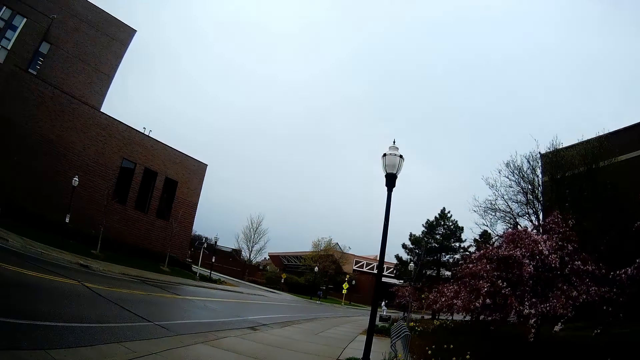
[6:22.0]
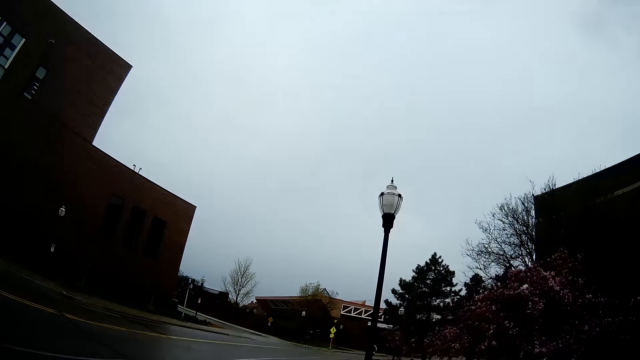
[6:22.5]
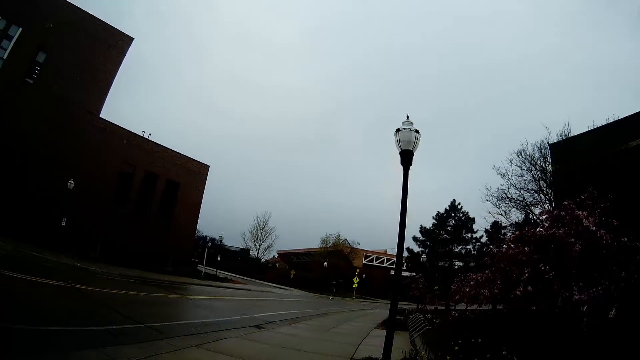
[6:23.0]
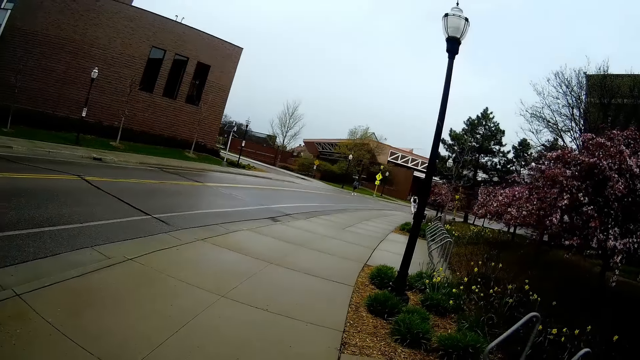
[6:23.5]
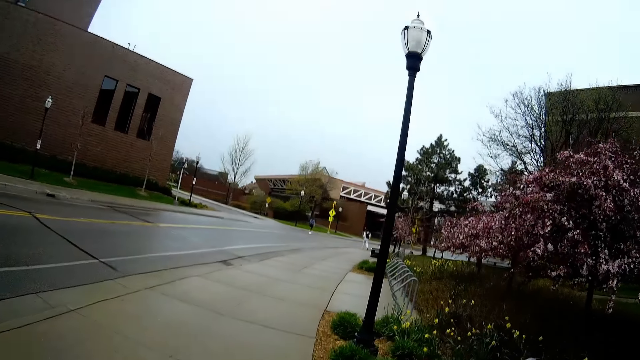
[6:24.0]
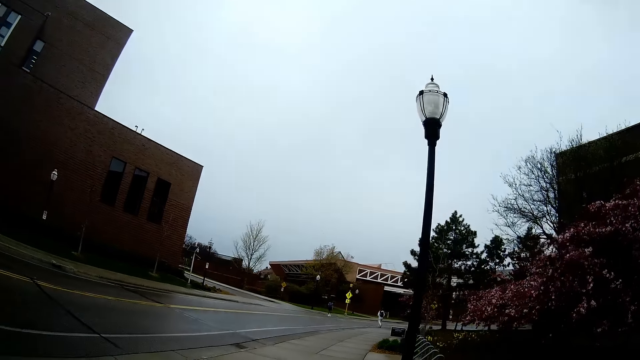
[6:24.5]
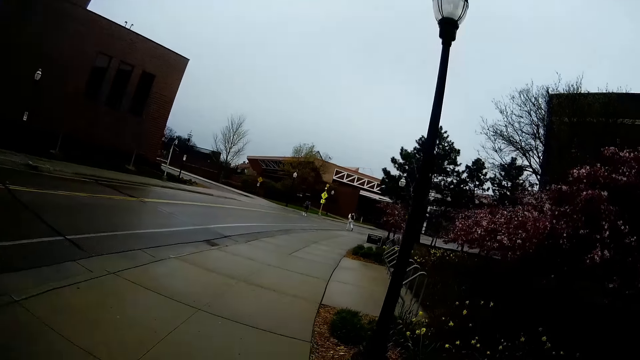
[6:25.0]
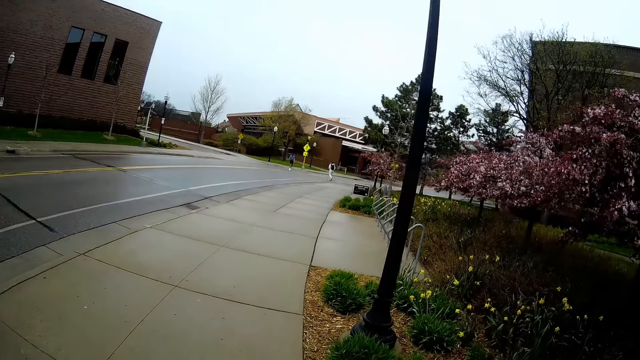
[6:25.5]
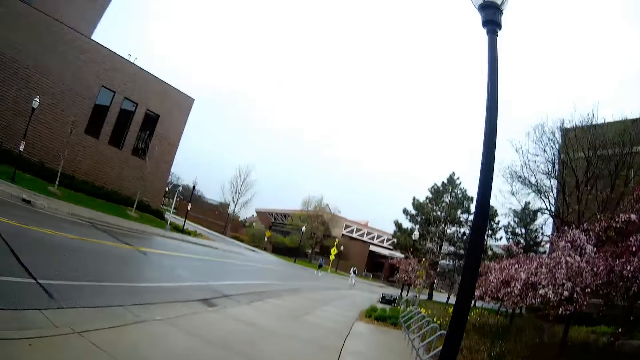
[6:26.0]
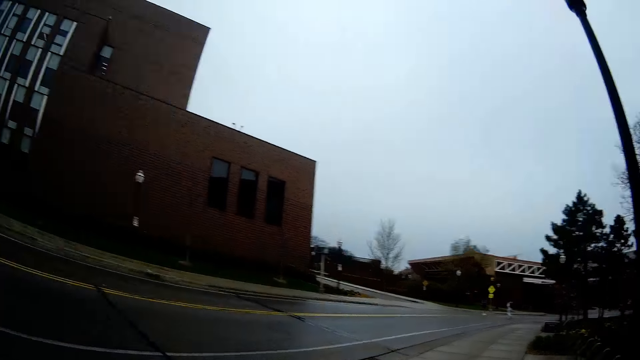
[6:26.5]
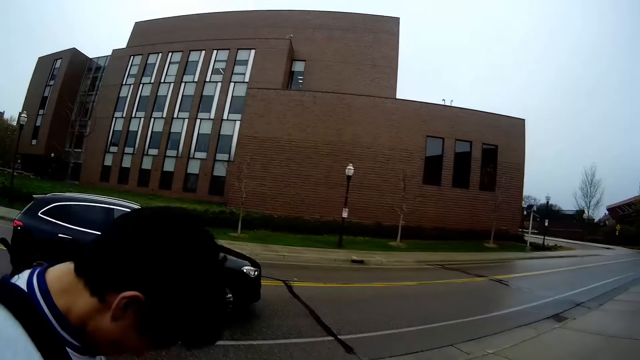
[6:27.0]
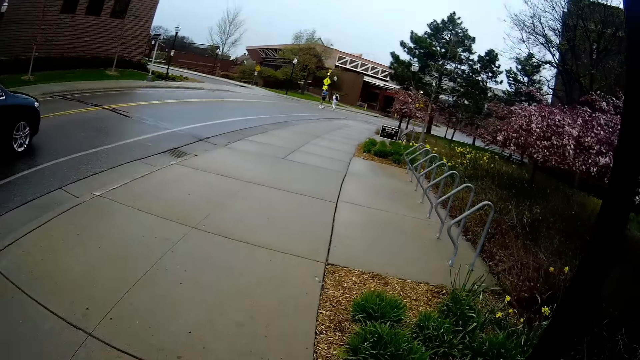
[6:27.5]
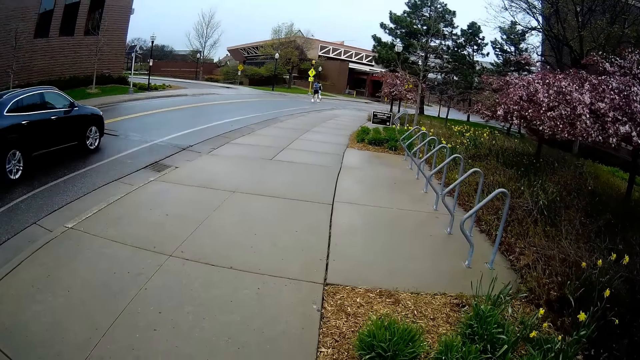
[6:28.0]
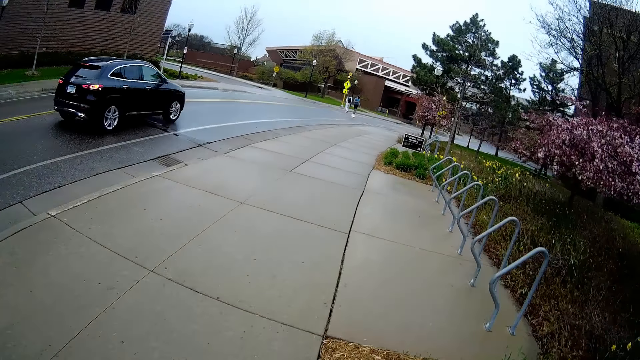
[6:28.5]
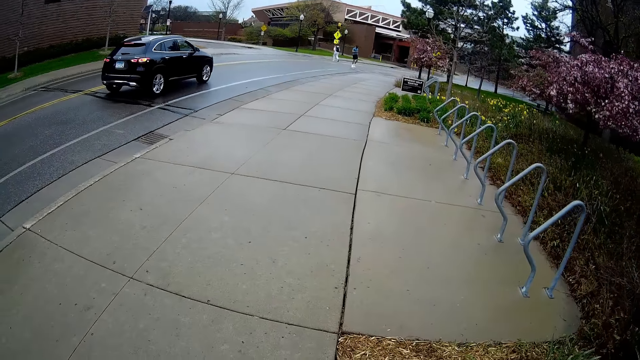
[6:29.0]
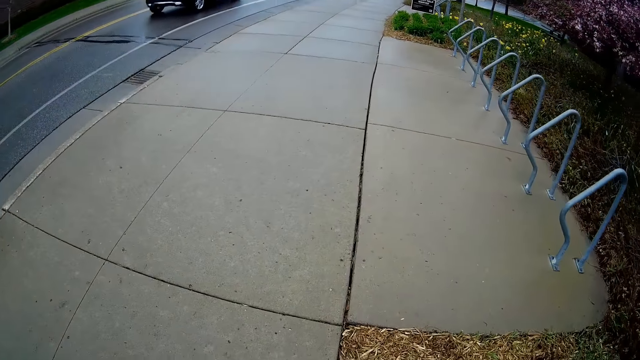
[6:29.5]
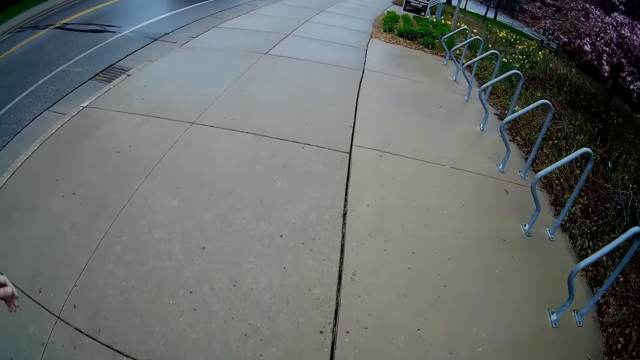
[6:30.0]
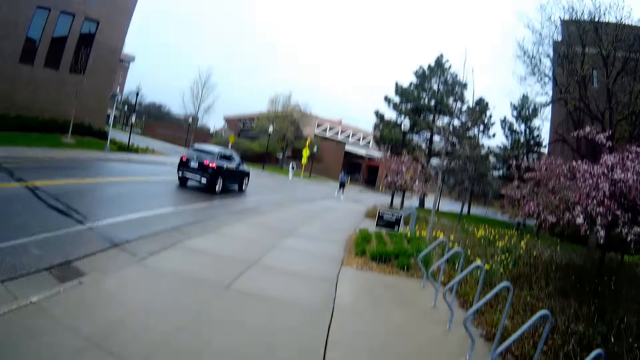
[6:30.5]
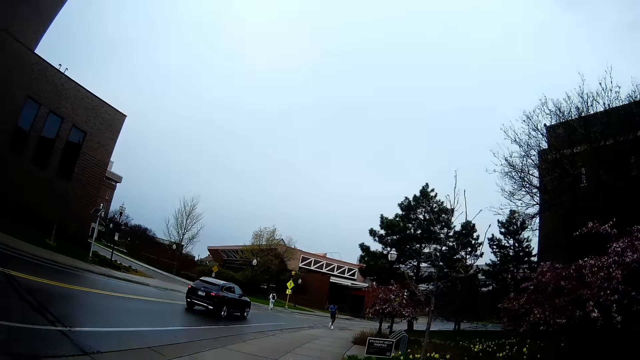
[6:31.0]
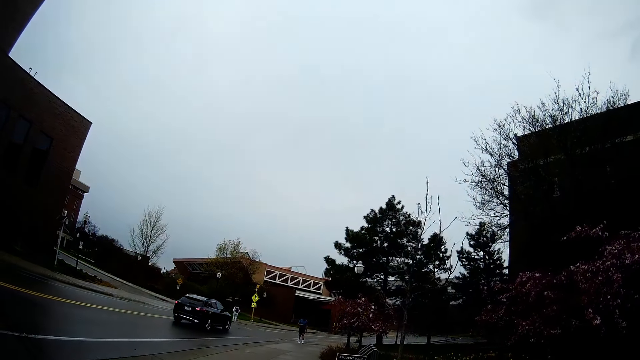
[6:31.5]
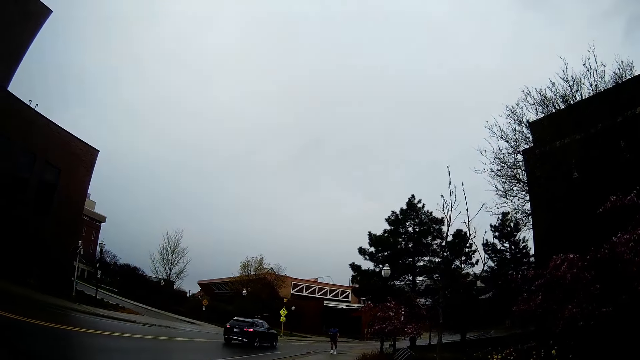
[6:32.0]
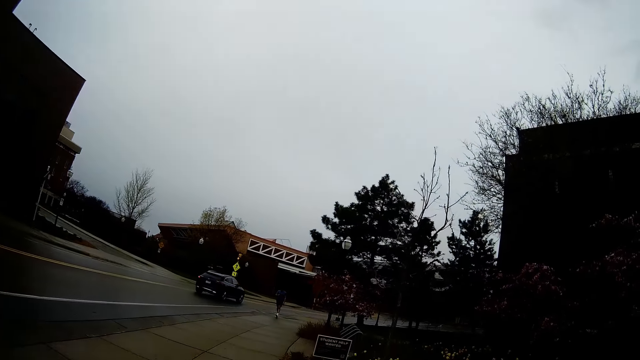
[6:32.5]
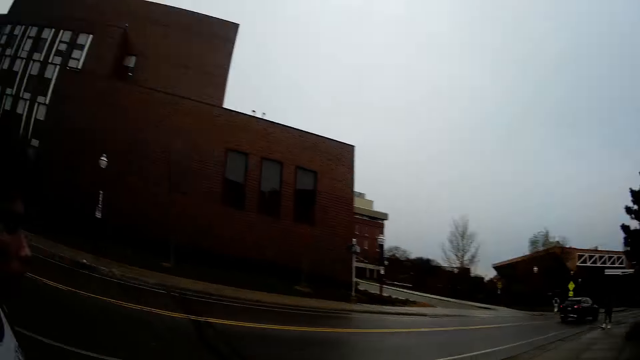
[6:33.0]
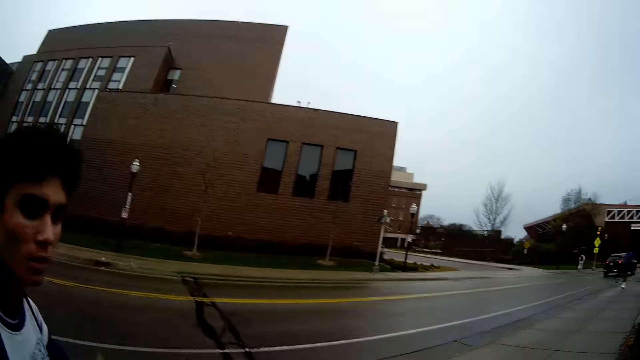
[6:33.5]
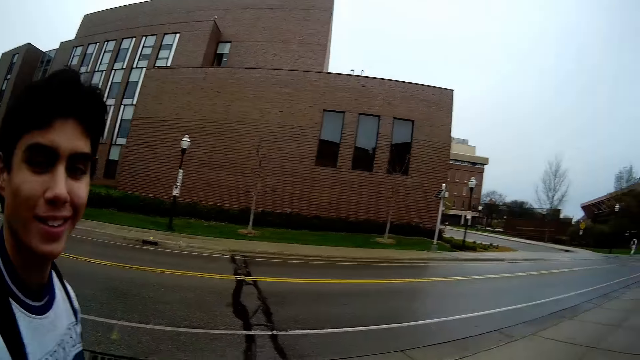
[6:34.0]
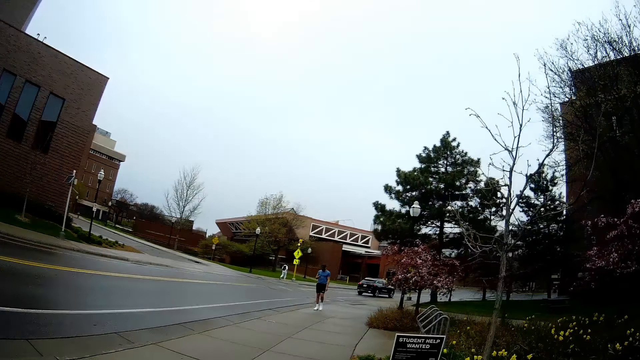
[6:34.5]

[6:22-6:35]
The camera wearer converses with a man. They walk on the road. They converse with the man.

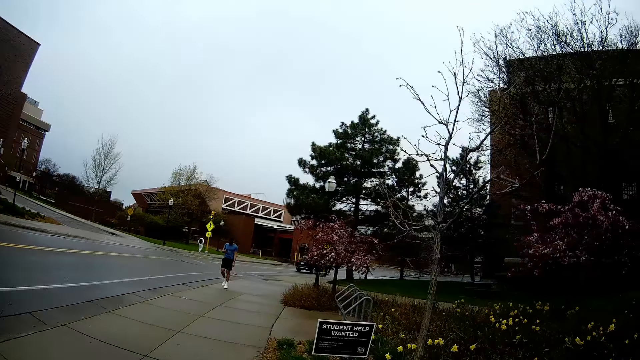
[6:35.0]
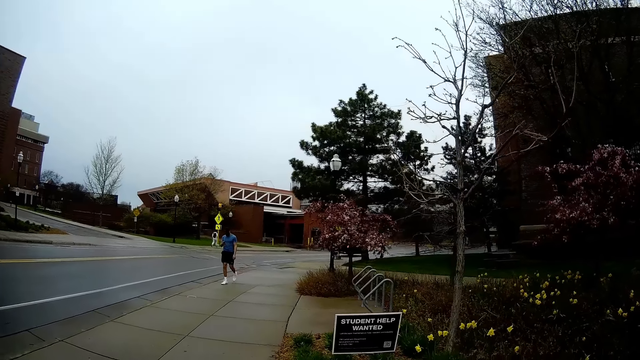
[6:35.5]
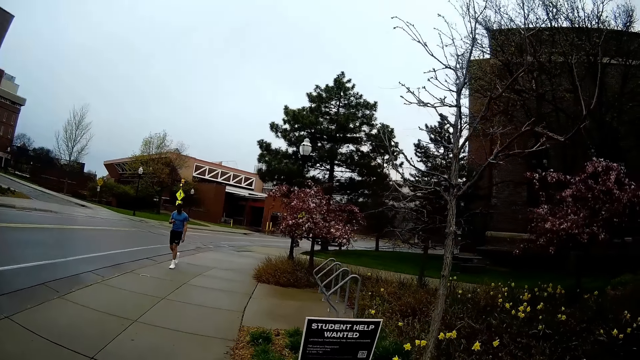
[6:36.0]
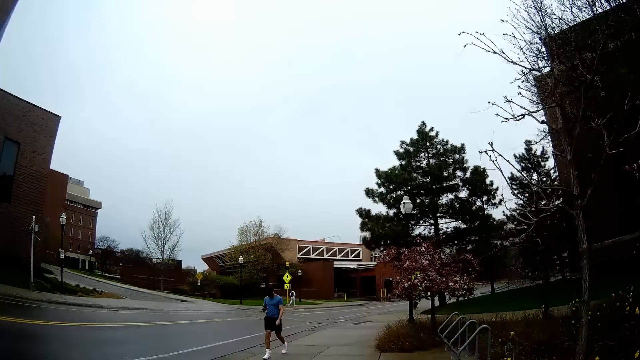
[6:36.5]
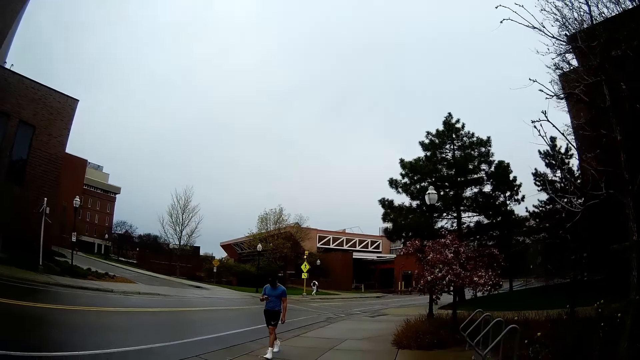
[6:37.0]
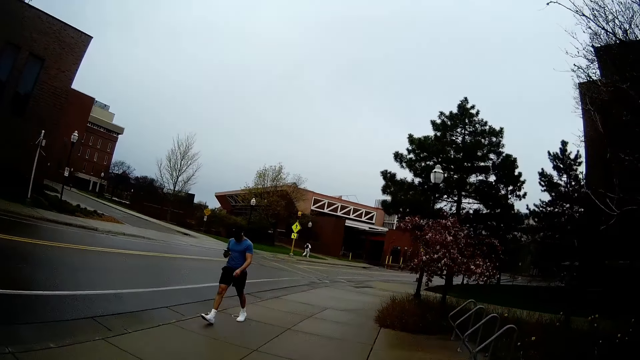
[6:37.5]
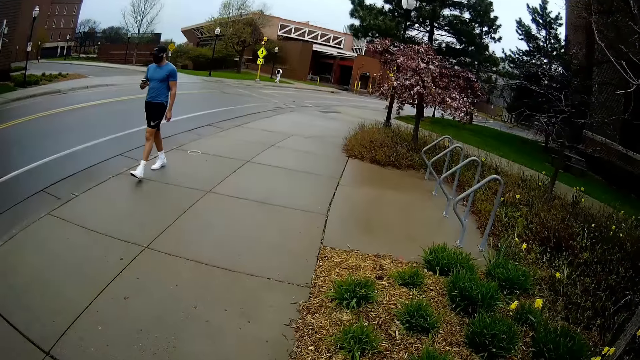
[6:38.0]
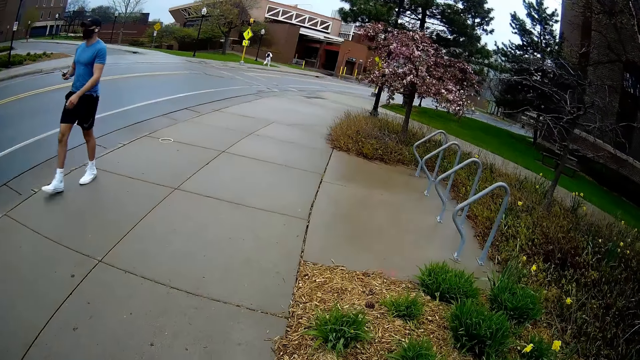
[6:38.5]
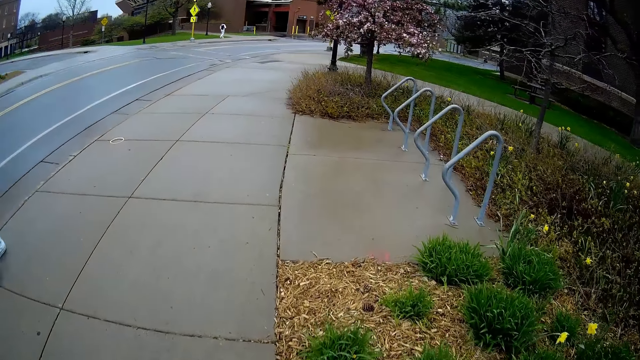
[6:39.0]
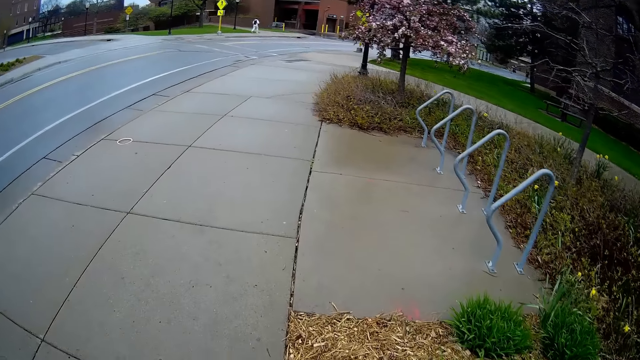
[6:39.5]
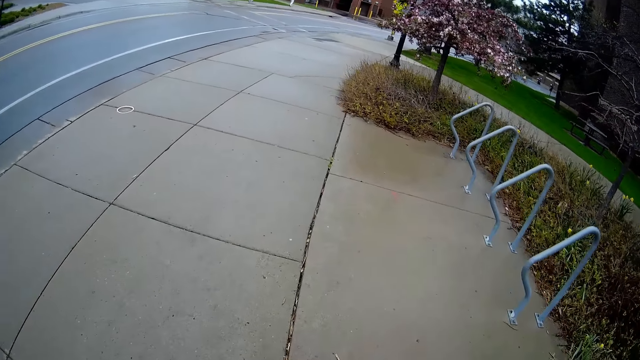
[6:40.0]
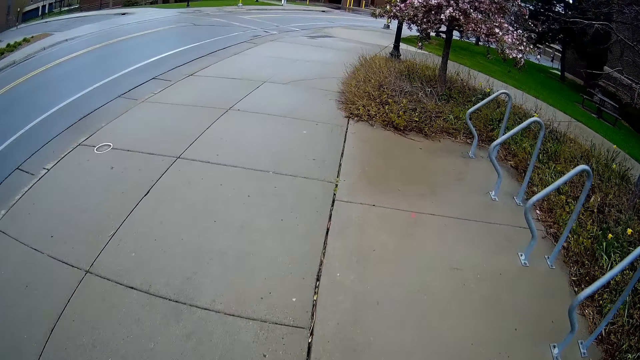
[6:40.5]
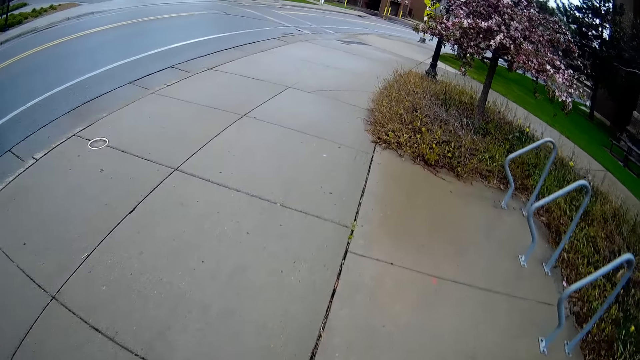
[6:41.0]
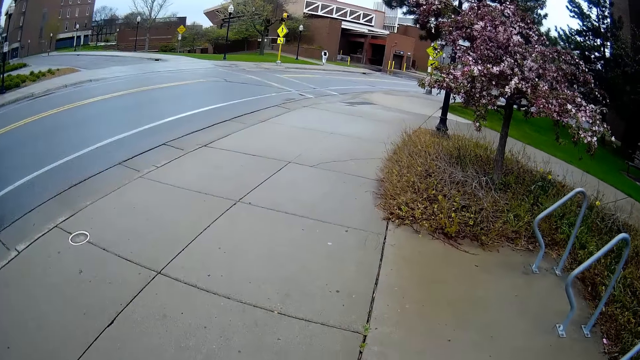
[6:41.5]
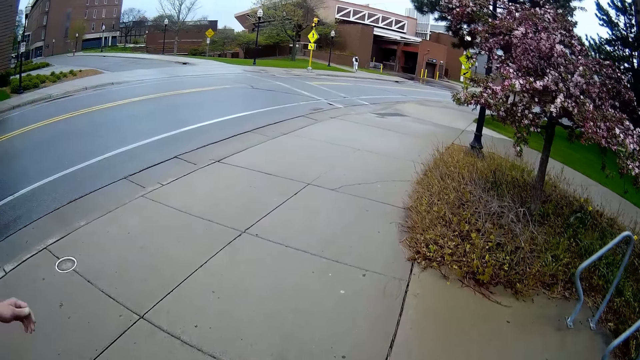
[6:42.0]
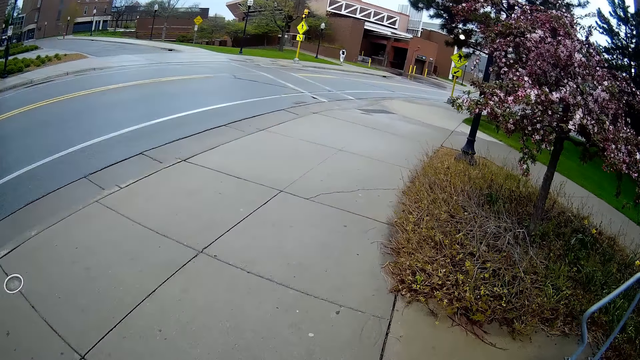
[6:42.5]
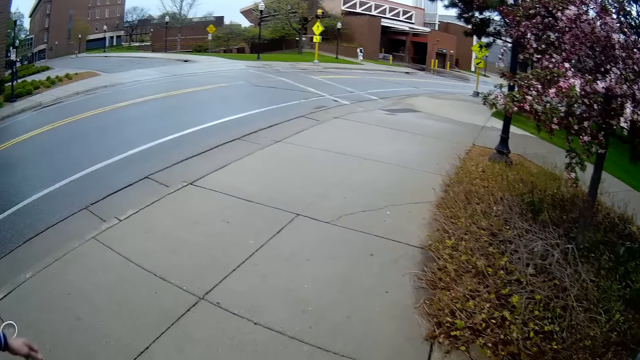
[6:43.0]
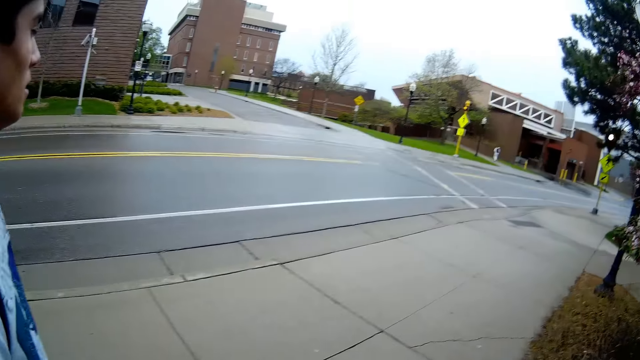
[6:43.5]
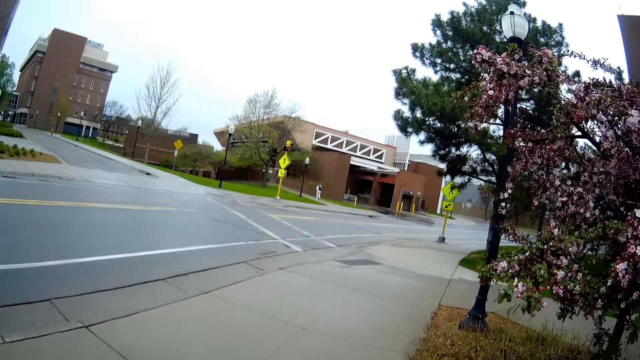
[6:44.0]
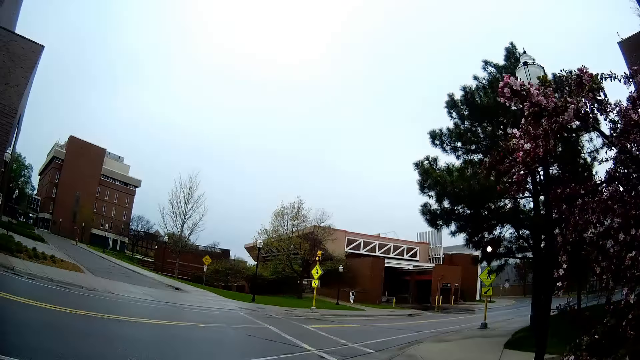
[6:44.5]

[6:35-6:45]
The camera wearer walks on the road. They converse with a man. They walk on the road.
